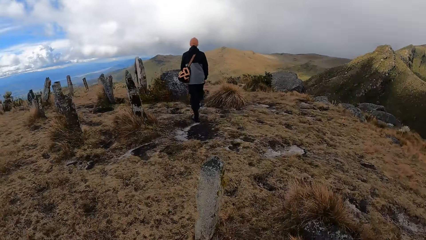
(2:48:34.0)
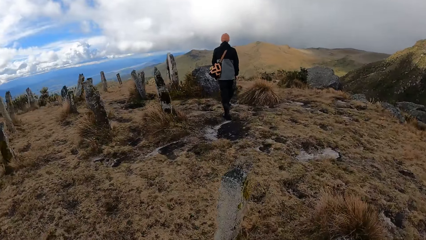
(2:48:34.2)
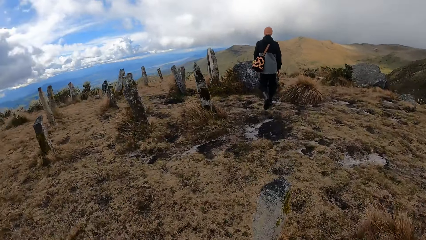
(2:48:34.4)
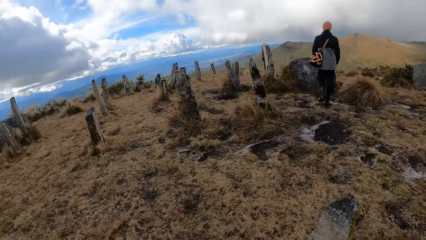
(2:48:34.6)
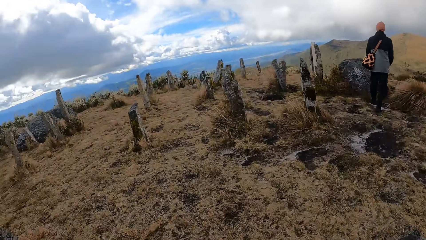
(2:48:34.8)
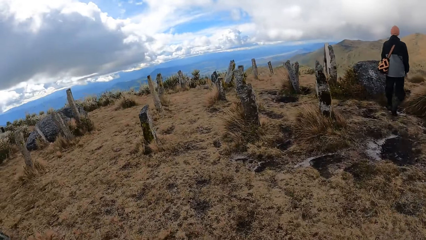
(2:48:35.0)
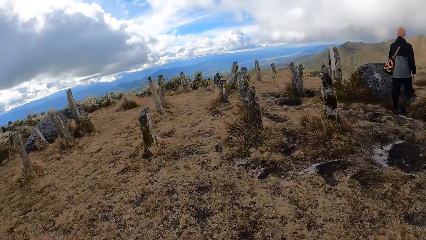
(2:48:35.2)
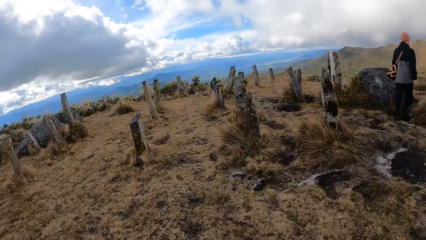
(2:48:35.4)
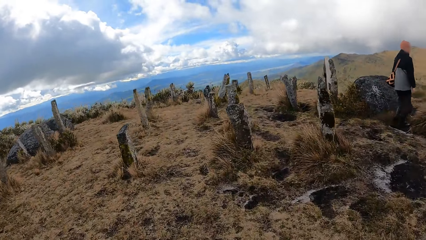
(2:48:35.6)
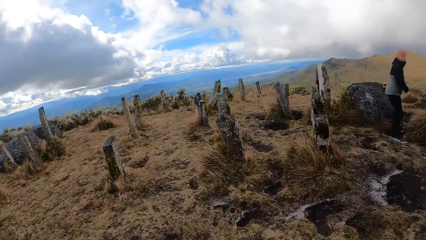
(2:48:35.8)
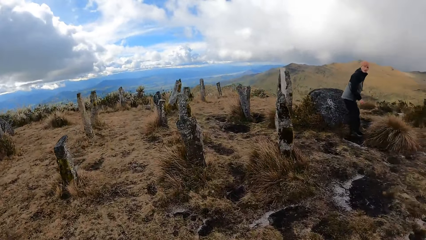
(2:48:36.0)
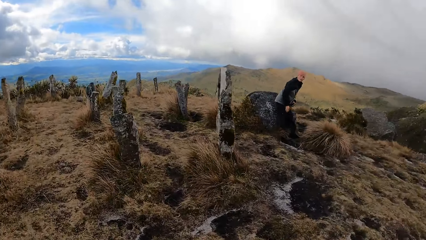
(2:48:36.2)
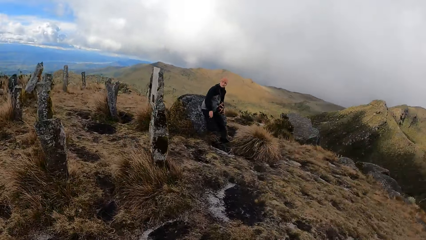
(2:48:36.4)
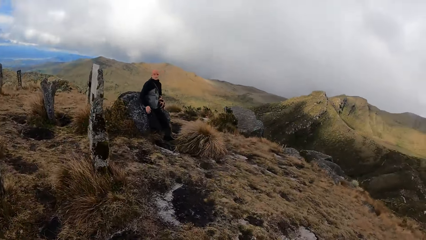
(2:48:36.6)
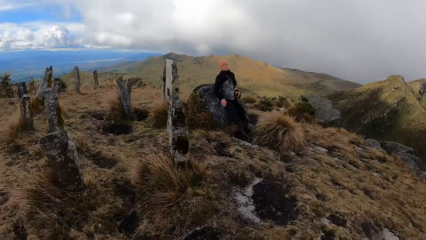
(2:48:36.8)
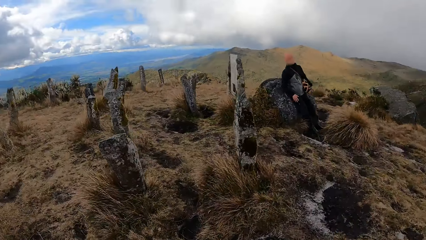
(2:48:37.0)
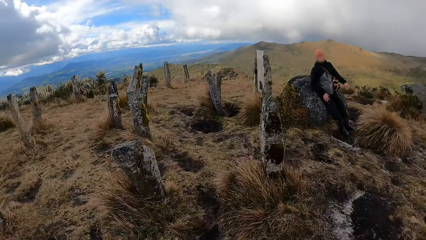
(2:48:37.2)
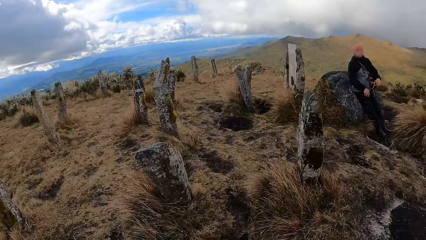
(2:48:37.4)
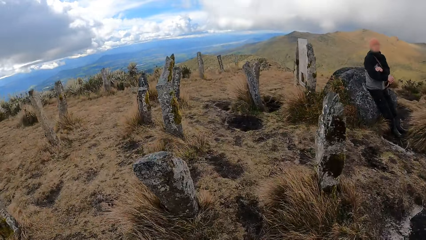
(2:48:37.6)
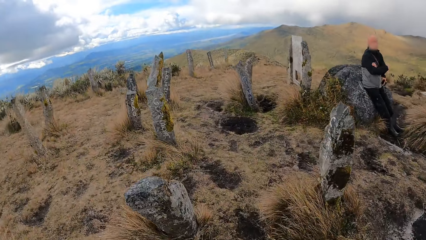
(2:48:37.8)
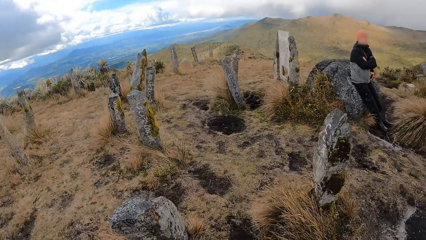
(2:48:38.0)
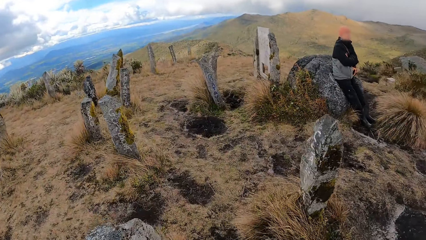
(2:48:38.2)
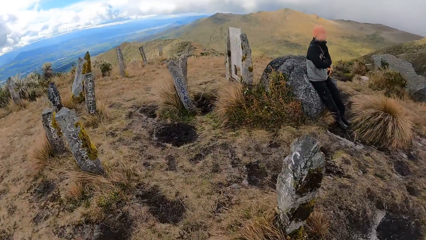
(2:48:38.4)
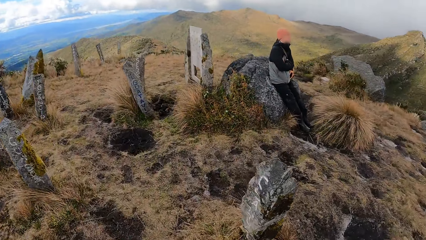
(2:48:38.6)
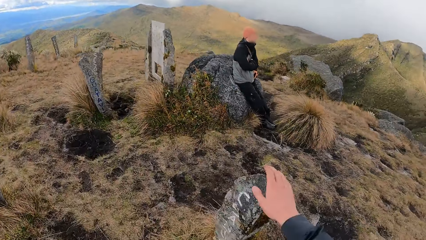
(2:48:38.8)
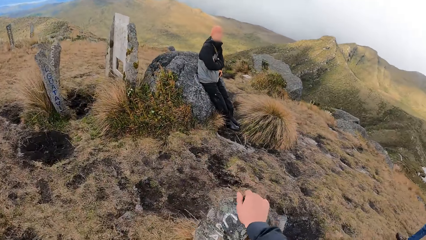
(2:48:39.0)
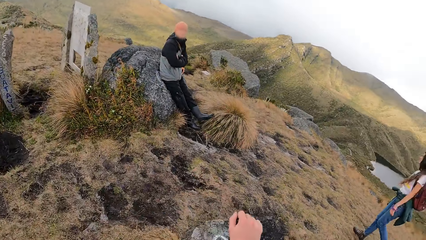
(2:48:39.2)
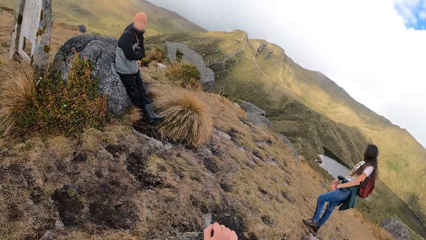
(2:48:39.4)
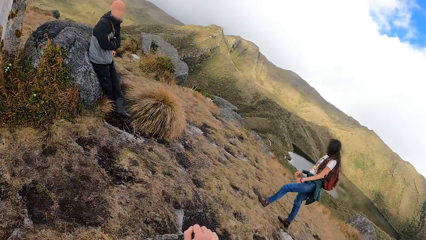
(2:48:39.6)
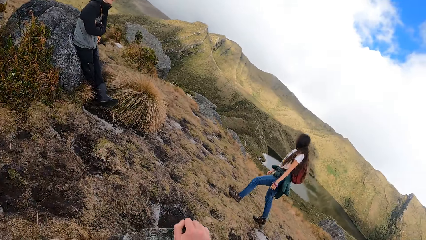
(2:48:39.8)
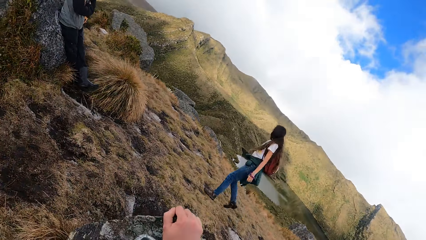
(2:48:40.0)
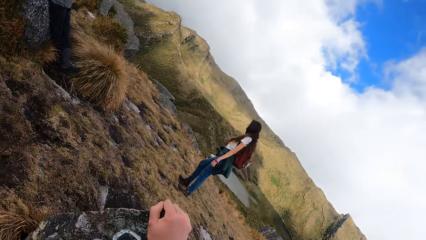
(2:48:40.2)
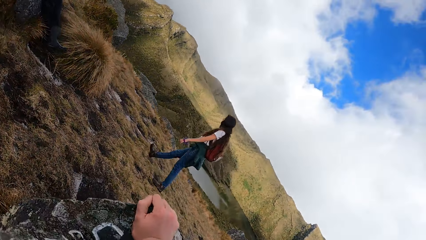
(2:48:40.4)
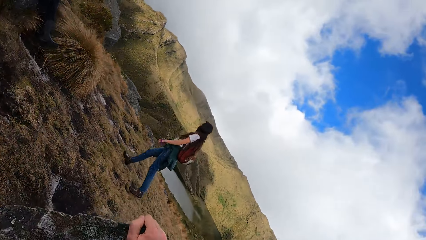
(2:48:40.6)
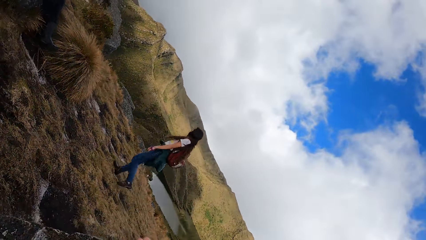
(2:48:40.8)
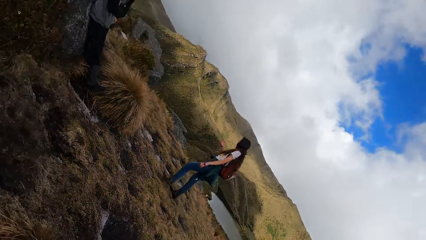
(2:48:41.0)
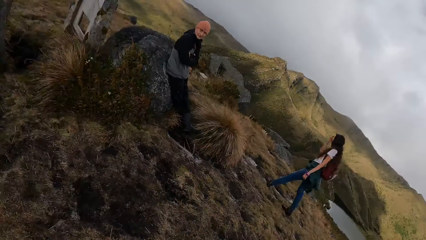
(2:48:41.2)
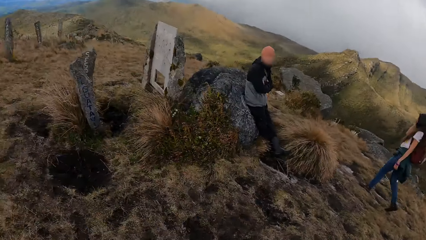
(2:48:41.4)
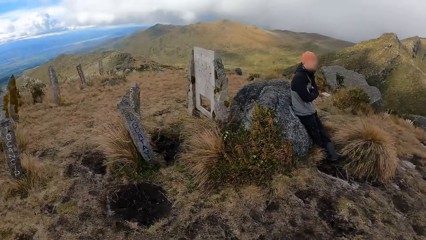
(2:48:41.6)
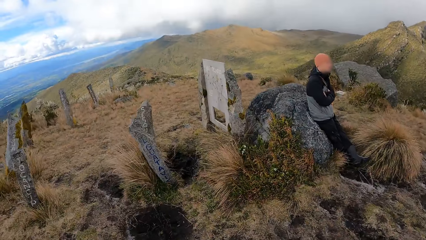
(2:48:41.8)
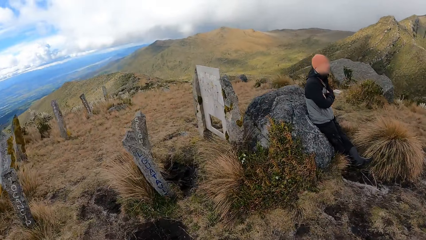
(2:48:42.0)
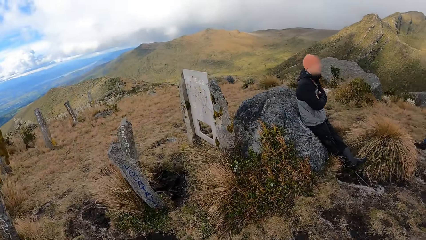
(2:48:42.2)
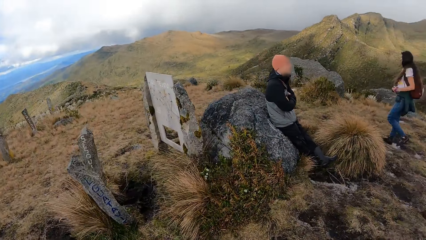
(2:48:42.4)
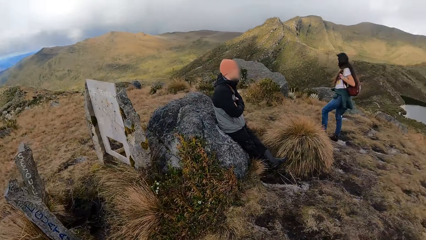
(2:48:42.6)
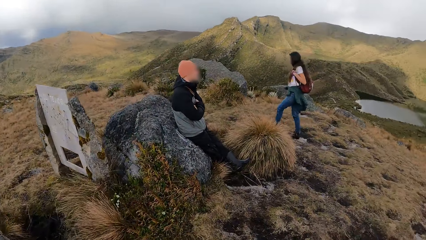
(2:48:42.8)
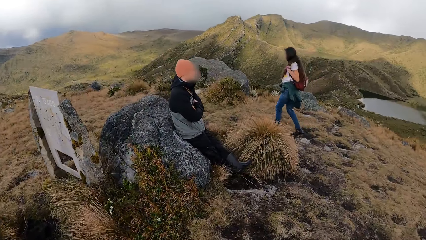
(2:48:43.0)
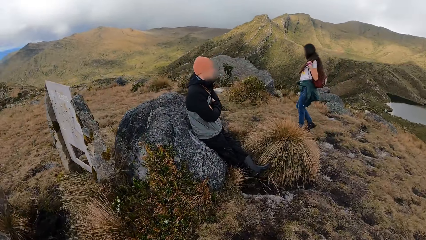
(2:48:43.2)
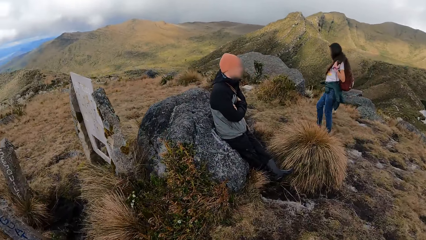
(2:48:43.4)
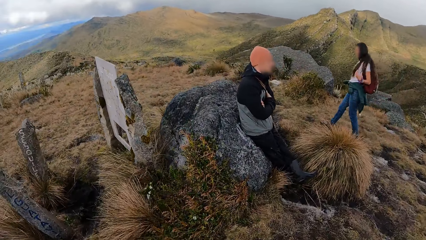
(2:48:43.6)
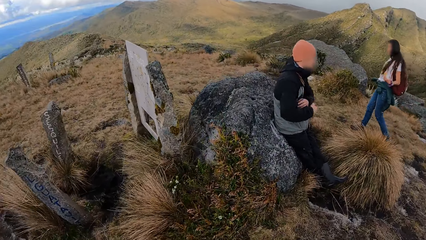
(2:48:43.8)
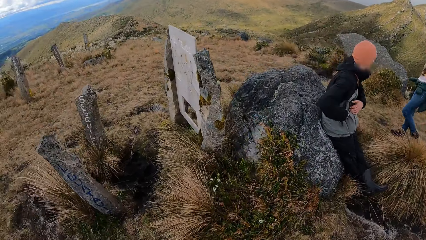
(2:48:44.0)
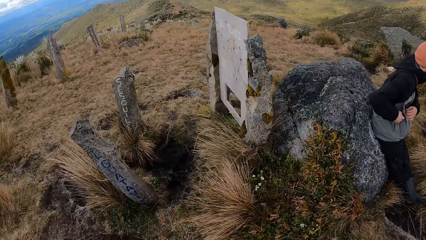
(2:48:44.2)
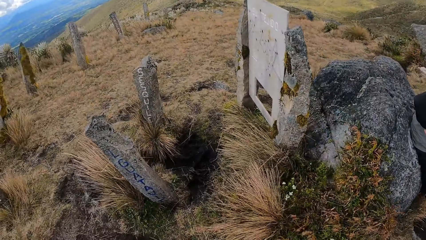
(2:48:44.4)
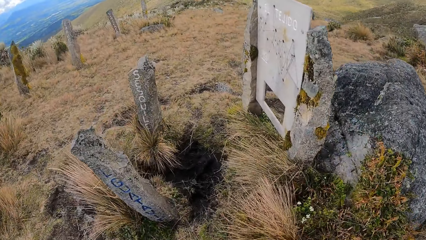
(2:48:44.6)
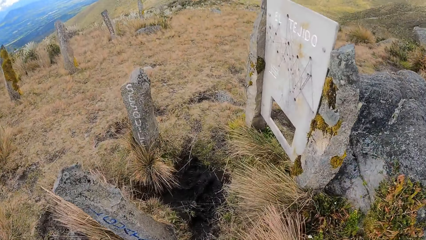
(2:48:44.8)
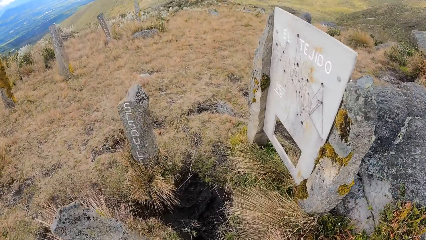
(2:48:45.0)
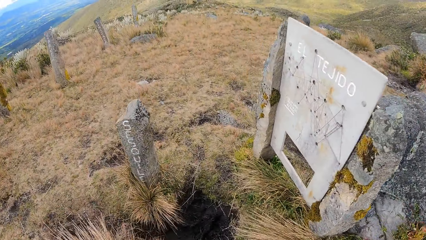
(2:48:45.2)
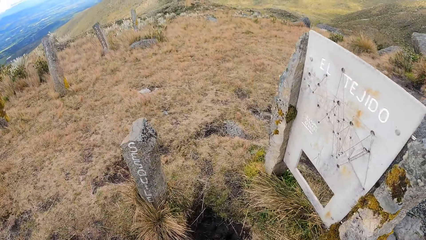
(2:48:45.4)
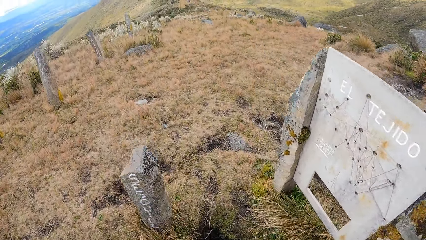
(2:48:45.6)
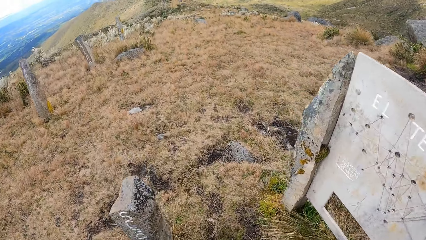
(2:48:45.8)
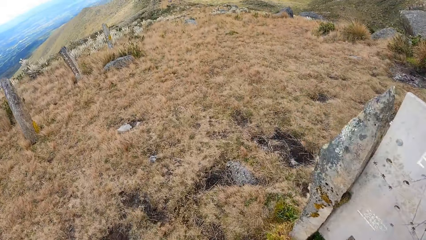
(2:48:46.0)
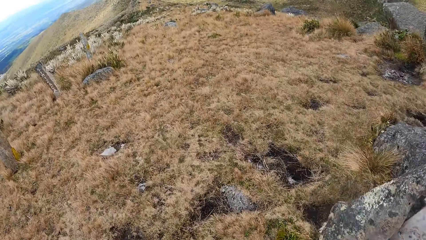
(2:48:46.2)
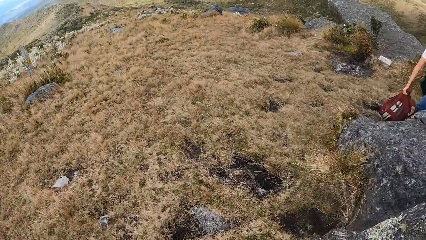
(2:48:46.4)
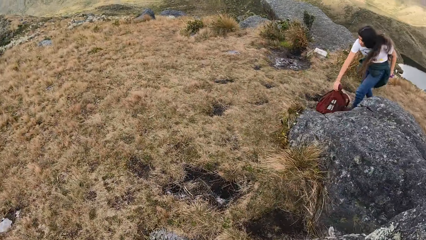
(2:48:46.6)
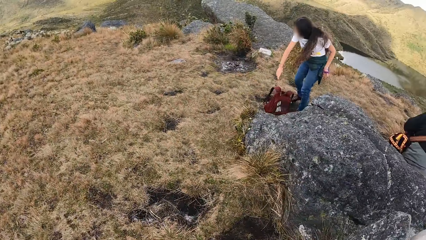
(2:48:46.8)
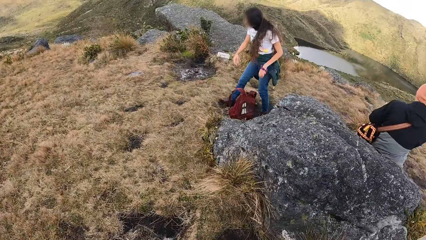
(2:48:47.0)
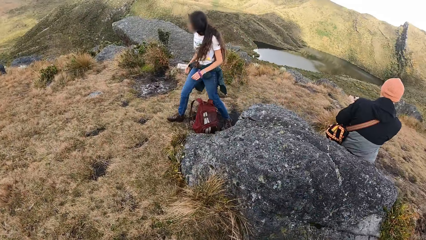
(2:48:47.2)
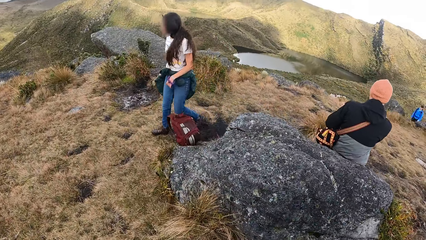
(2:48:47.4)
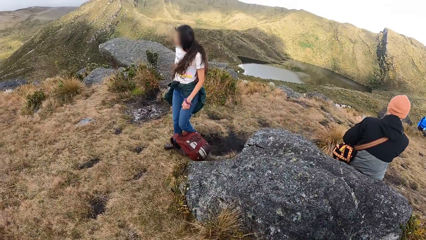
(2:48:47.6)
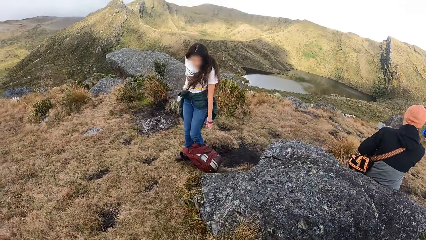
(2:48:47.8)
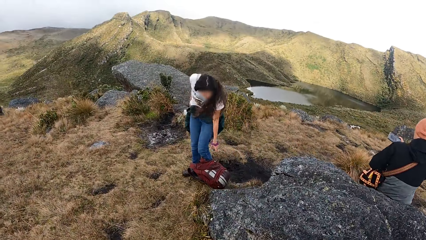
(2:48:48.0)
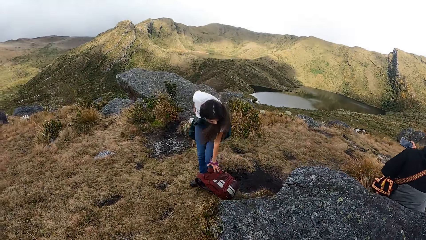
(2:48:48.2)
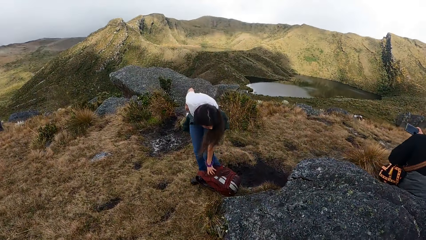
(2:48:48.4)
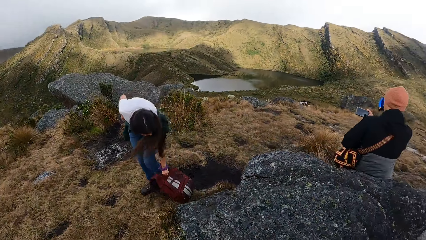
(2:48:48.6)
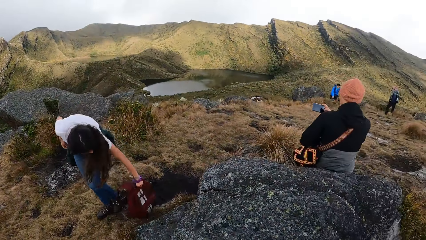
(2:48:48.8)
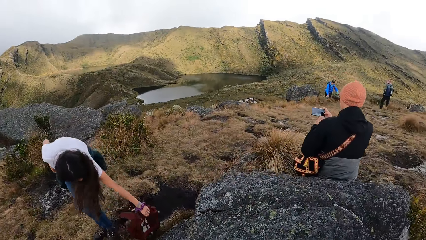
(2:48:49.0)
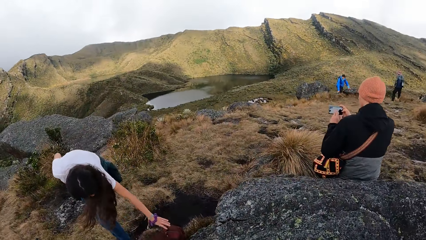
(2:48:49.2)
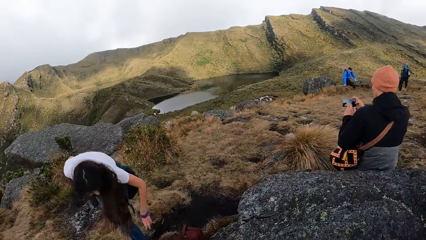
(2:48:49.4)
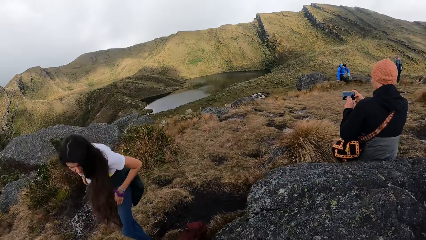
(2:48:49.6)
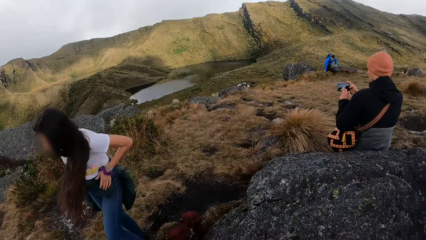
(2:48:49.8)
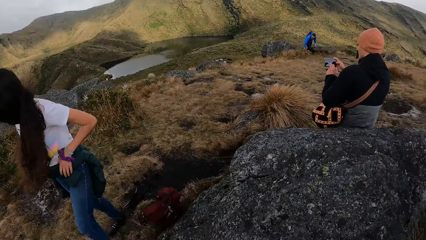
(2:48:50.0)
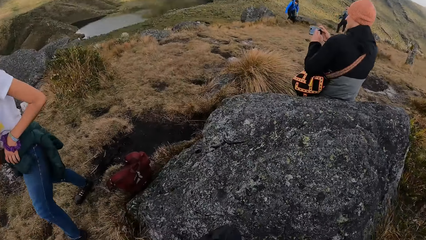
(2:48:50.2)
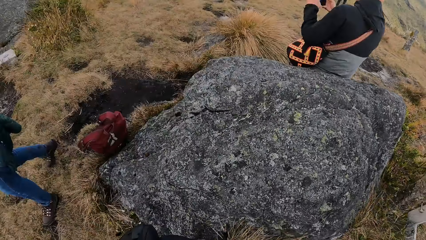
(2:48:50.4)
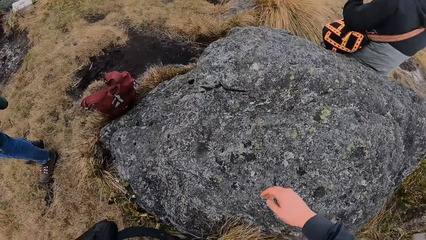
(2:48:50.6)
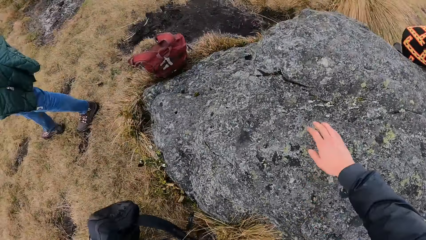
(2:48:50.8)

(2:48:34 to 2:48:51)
The camera wearer walks on the hill. He puts his right hand on a rock. He holds a rock pillar. The woman puts a bag on the hill with her right hand and adjusts the bag with her left hand.
